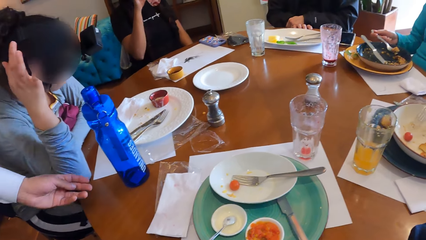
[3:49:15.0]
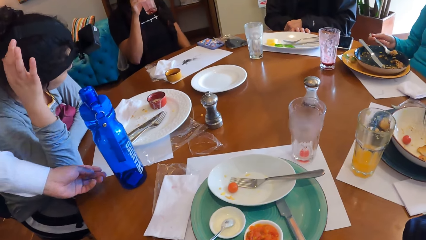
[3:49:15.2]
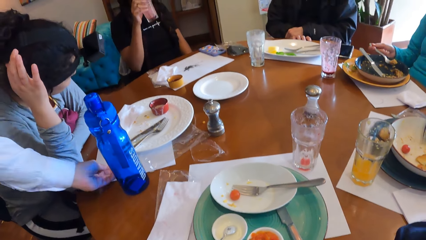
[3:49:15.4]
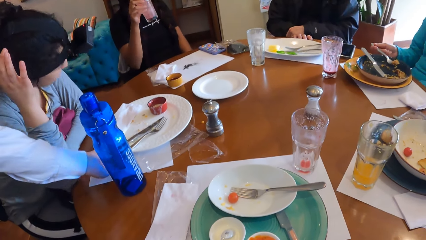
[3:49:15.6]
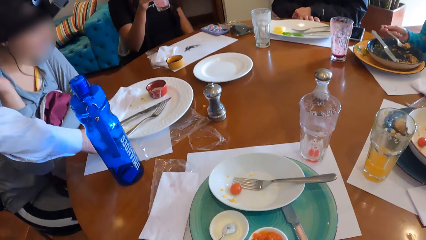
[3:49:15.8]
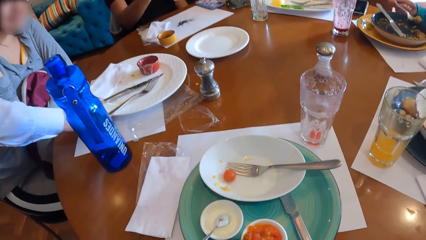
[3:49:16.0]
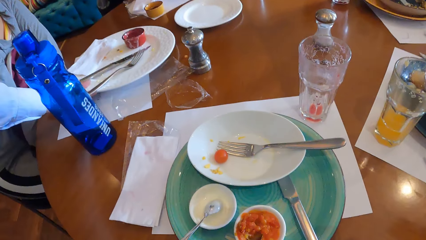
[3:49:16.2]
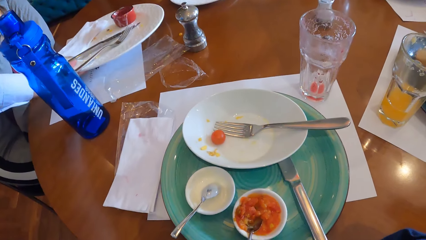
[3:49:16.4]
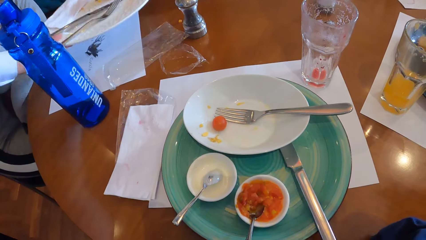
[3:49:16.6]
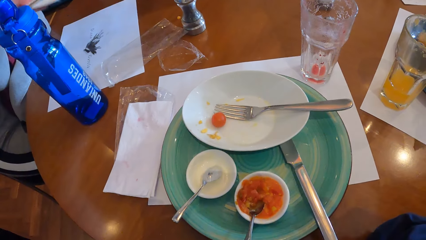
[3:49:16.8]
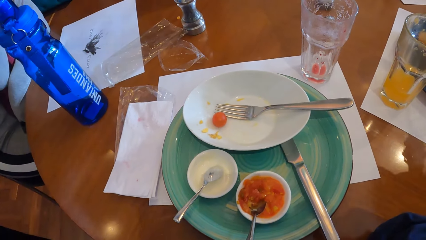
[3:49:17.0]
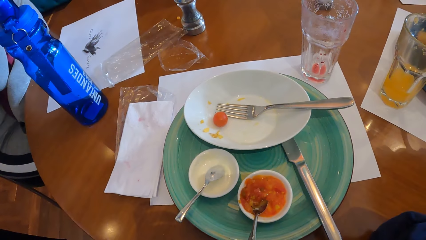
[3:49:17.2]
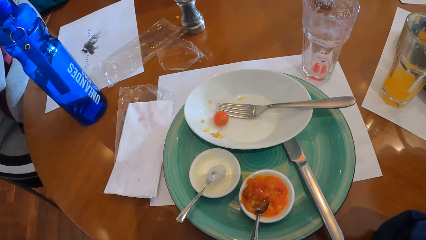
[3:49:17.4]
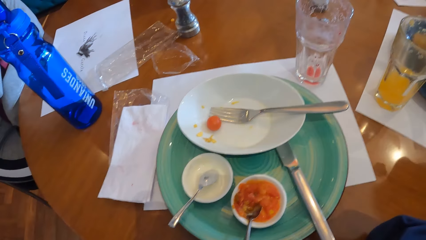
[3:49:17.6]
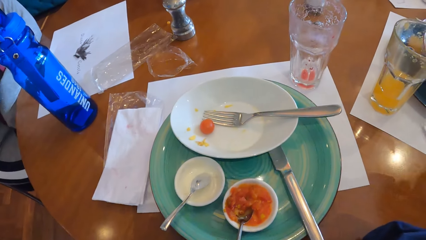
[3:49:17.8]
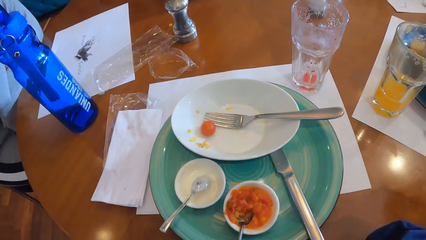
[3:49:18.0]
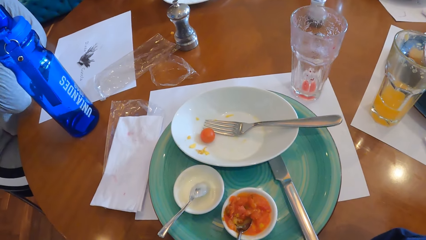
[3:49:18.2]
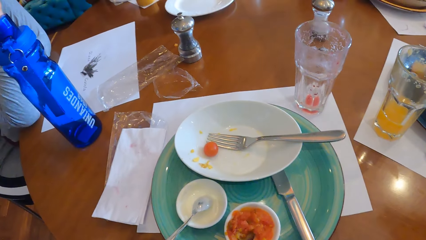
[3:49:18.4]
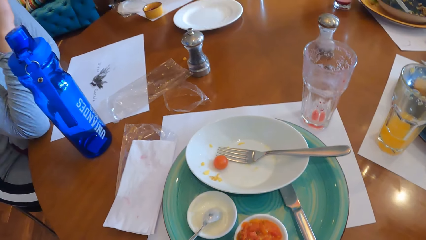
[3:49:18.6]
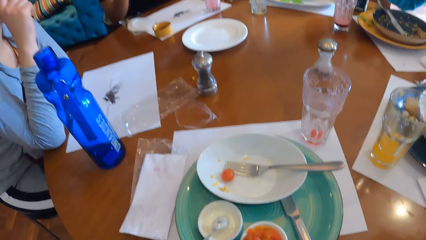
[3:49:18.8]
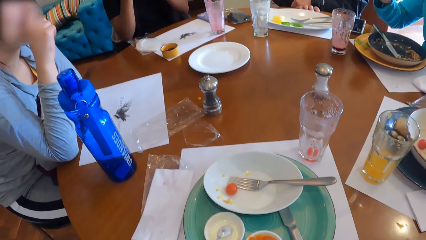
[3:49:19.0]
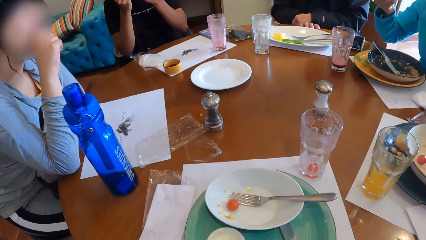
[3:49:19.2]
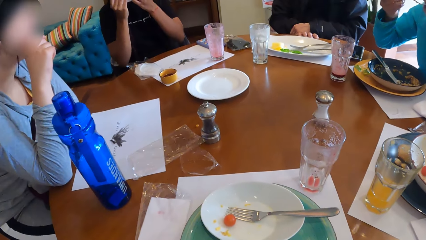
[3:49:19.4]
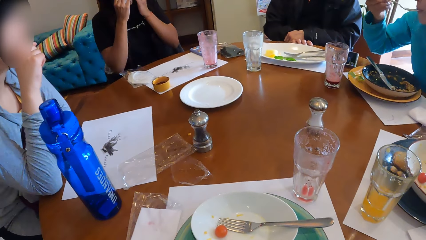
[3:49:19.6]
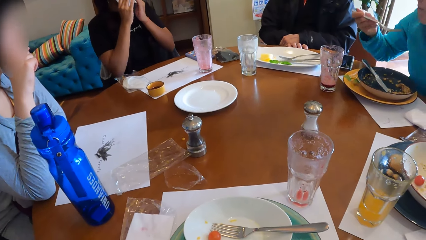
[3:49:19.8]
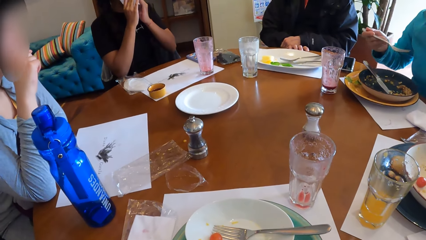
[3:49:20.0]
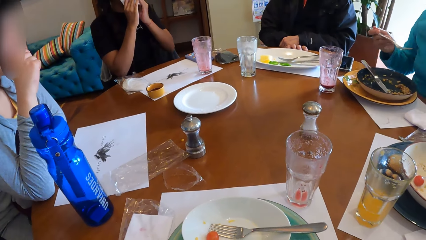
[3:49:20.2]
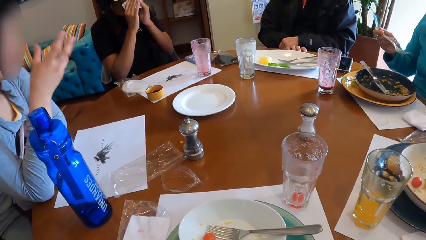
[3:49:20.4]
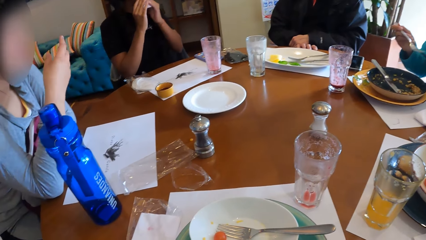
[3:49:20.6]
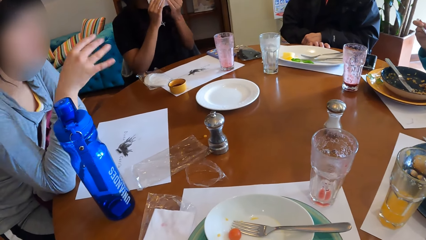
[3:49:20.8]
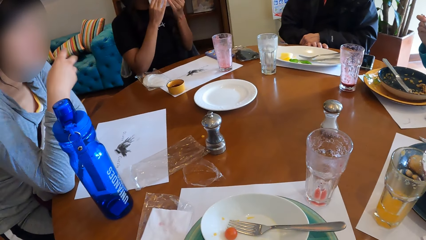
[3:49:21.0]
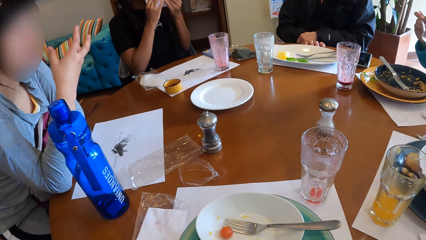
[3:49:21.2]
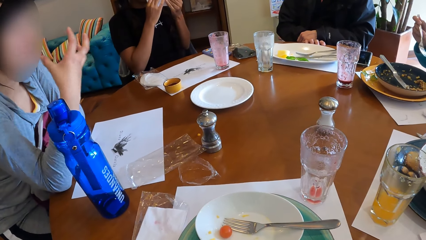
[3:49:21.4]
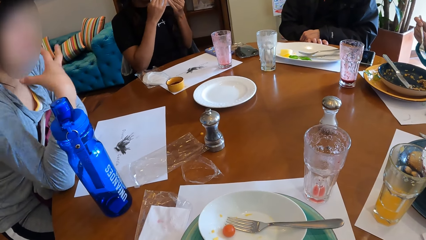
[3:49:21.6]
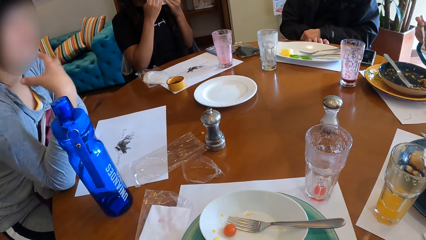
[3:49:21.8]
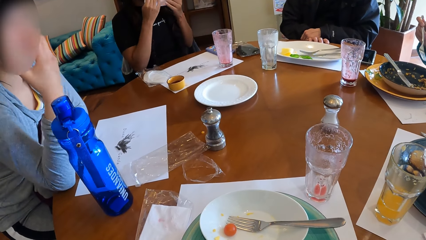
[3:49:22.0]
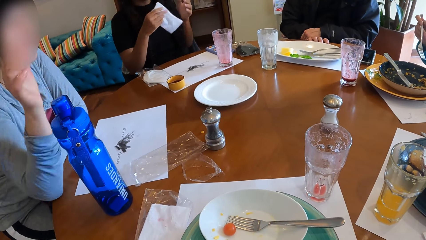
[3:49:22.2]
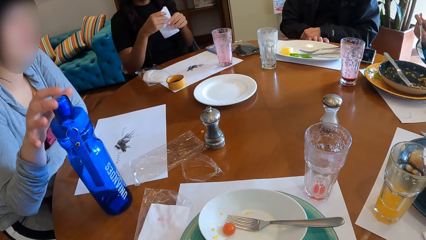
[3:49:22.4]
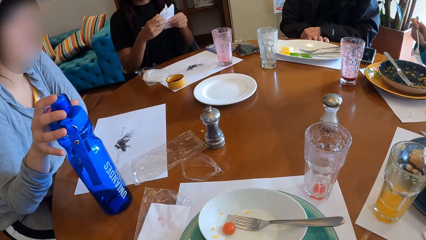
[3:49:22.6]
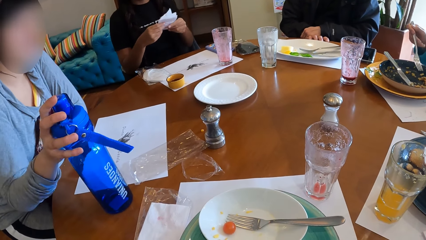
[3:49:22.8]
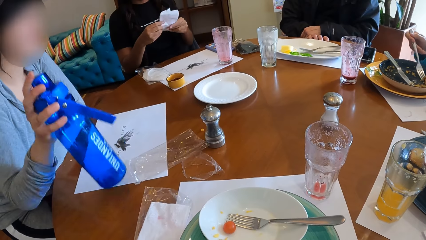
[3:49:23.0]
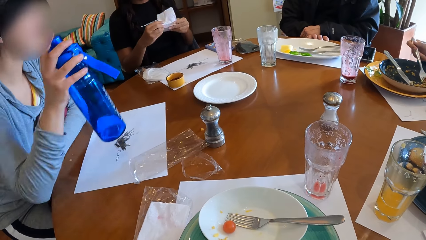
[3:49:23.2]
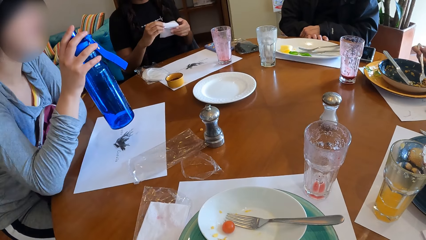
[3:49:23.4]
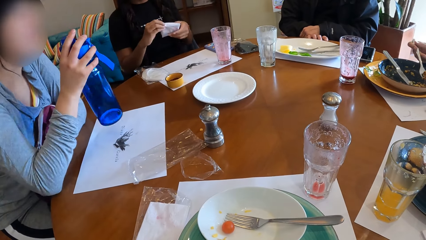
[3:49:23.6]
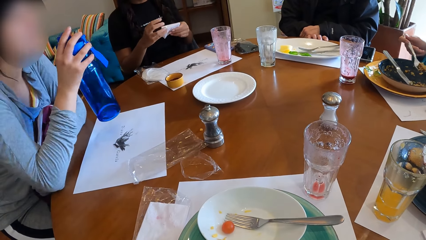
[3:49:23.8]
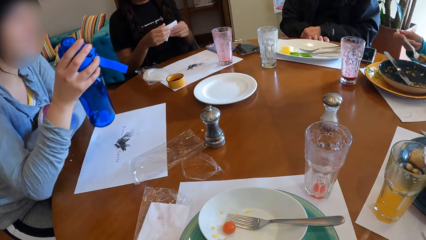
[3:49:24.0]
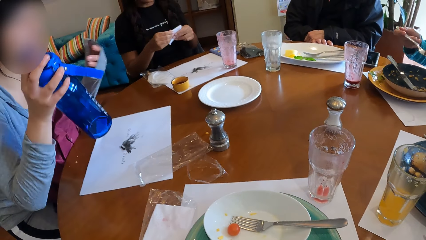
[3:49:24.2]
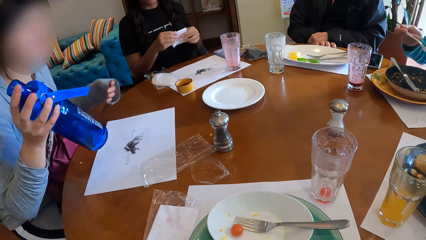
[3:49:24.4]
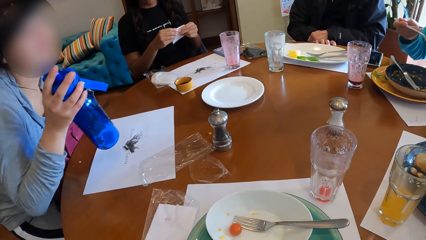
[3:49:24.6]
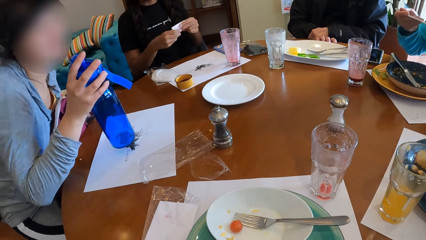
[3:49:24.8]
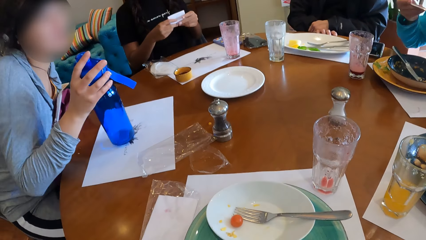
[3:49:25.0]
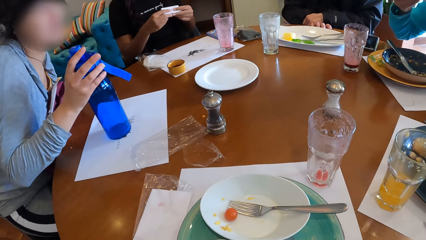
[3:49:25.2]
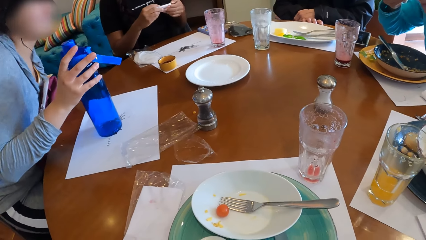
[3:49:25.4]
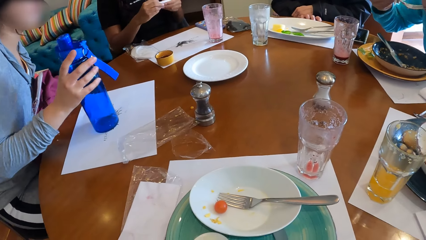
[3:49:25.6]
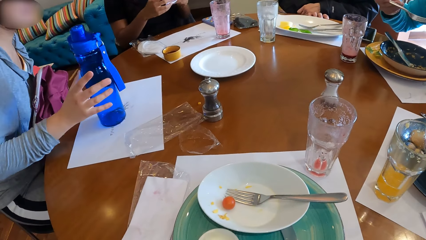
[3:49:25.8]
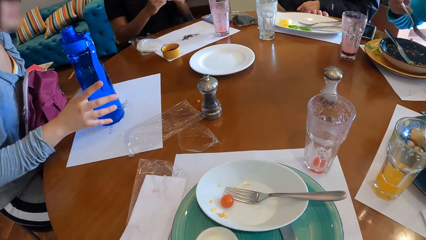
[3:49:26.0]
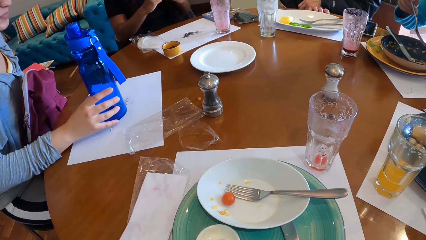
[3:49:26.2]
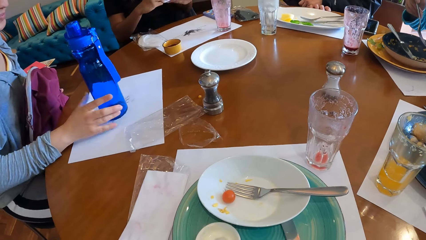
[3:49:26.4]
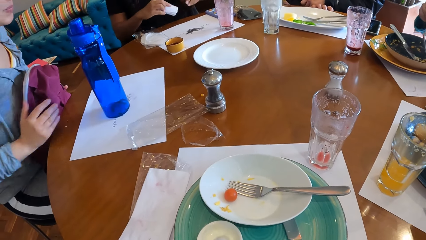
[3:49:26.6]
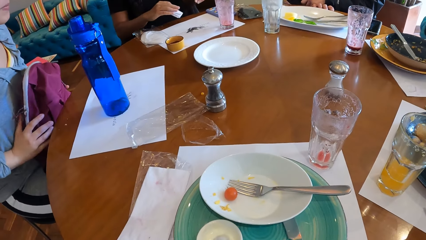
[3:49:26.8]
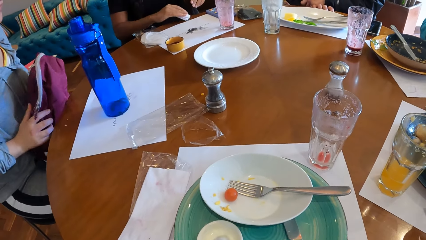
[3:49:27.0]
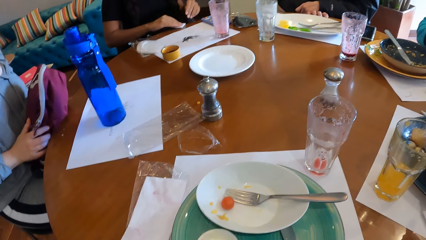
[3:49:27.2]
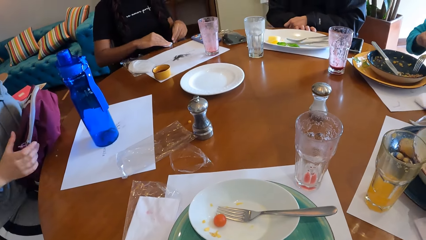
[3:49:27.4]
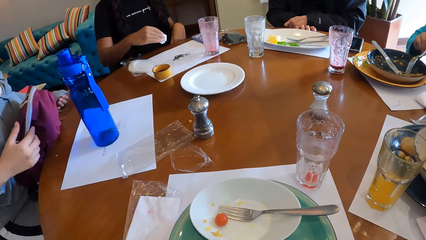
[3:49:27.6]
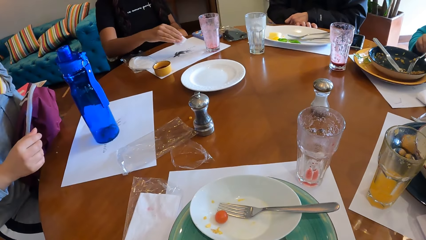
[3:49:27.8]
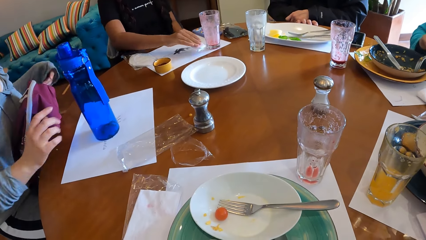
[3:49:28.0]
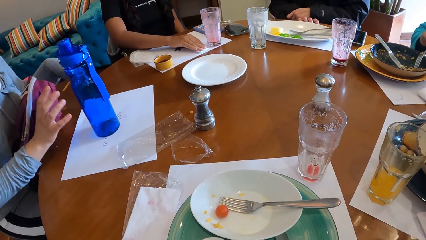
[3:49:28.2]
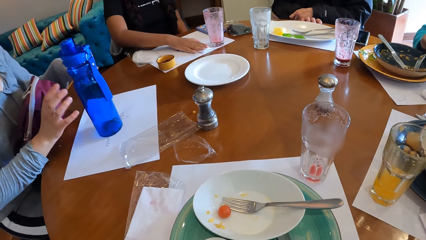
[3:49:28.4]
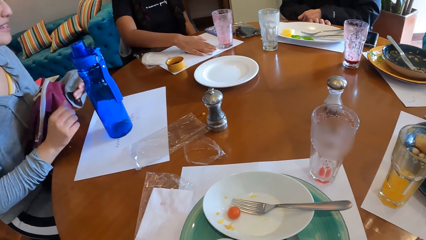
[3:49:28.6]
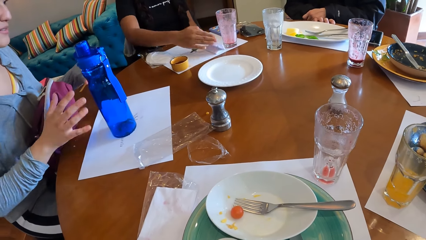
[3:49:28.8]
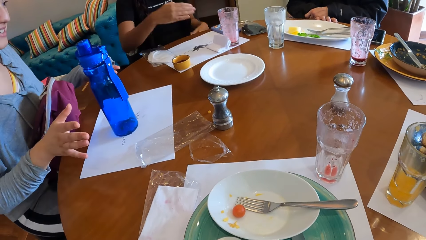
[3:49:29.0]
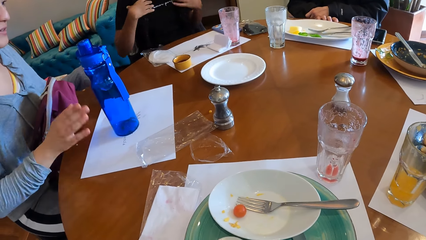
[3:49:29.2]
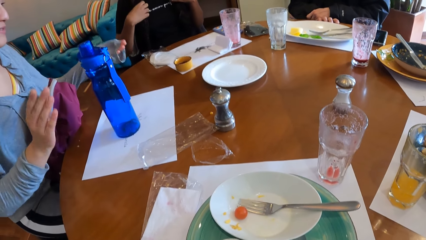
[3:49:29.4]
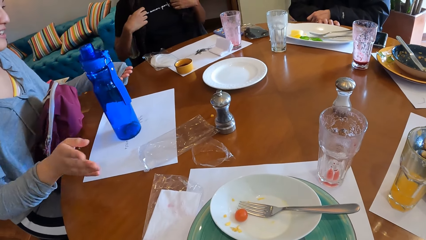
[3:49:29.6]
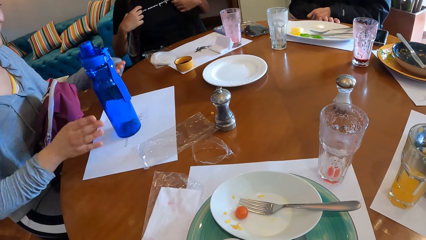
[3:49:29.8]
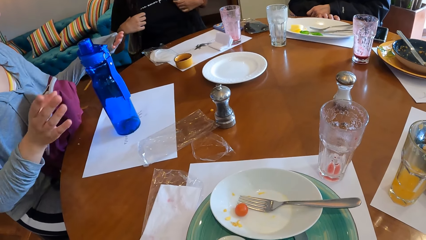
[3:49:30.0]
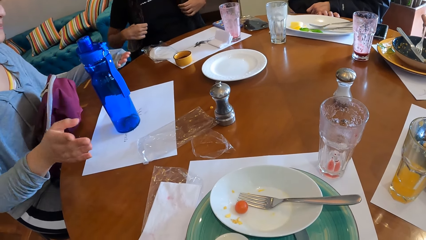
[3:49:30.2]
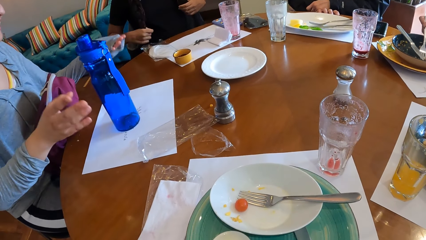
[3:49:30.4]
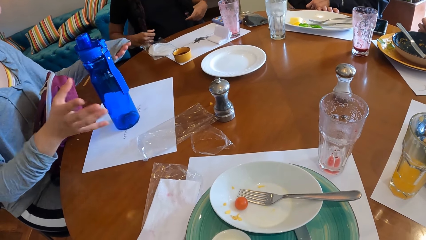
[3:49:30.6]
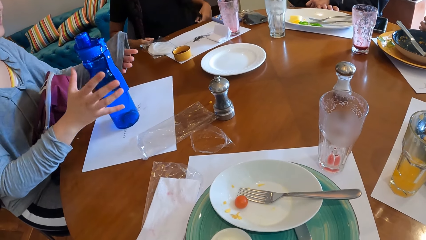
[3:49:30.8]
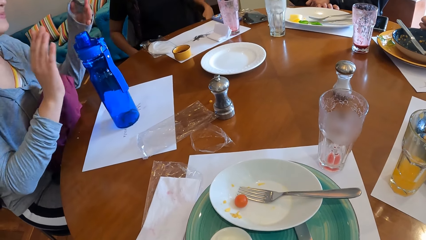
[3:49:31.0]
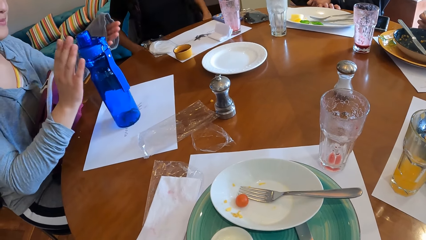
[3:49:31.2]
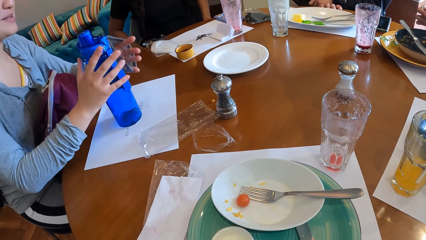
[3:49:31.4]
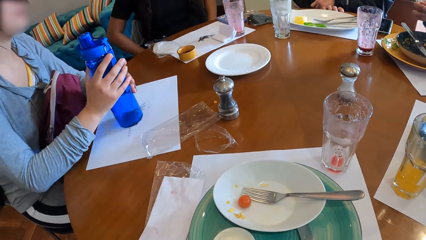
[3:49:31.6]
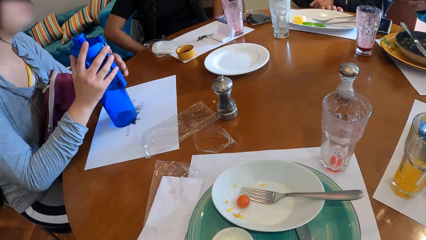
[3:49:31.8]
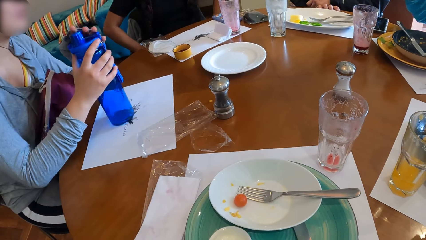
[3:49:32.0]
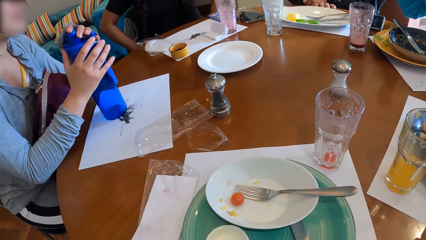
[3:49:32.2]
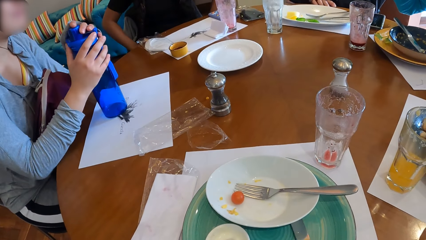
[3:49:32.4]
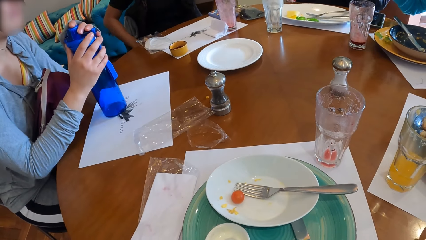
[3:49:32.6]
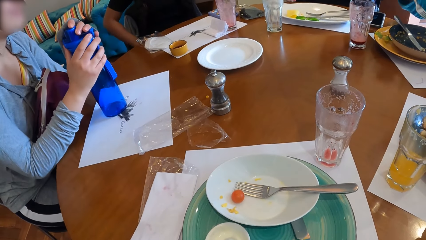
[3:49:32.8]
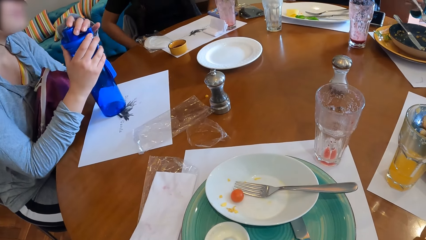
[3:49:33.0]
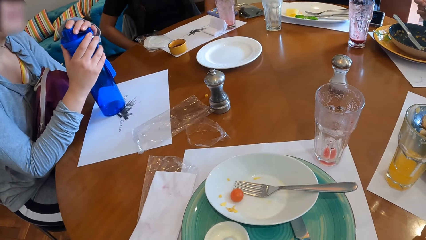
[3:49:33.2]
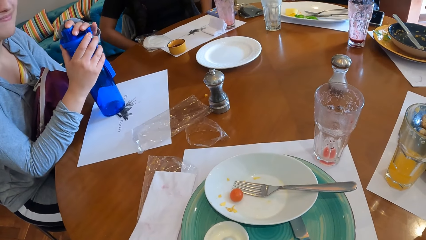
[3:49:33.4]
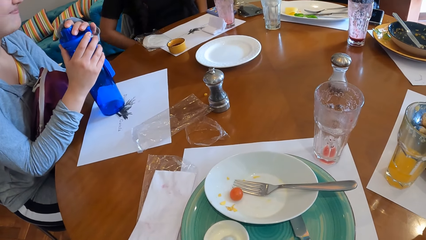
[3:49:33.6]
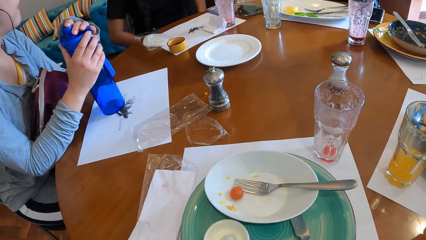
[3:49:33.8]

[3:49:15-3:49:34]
A woman picks up the plate from the table with her left hand. Another woman wipes her mouth. A third woman makes a gesture. She picks up the bottle from the table with her right hand, and drops the bottle on the table with her right hand. The second woman cleans the table with the paper towel in her right hand and drops the paper towel on the table with her right hand. The third woman makes a gesture. She holds the bottle on the table with both hands.
